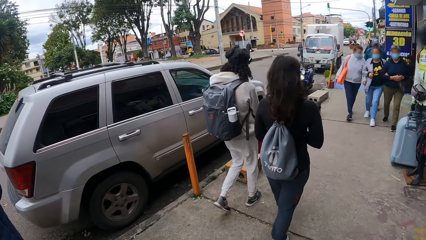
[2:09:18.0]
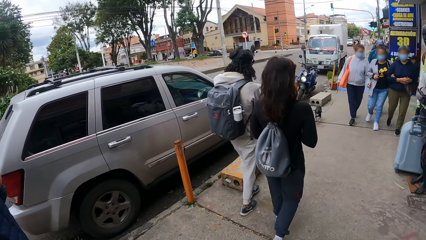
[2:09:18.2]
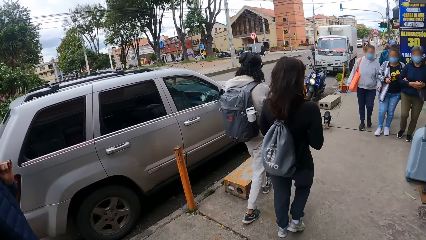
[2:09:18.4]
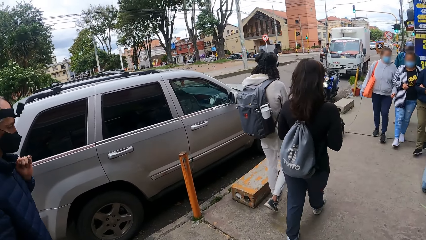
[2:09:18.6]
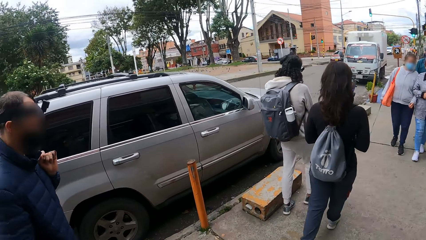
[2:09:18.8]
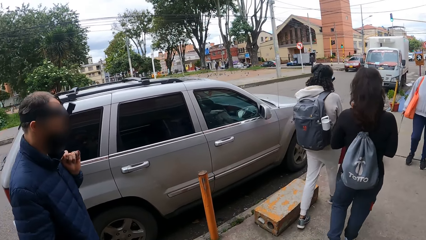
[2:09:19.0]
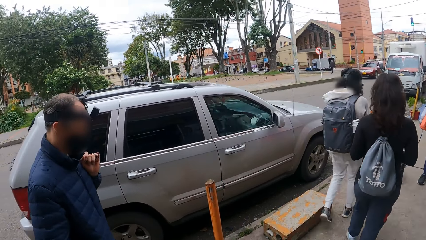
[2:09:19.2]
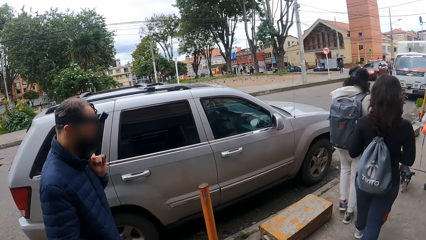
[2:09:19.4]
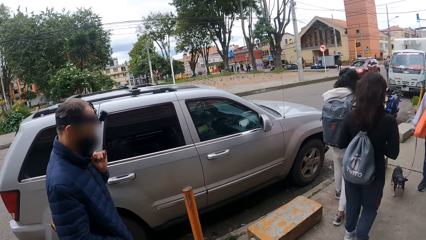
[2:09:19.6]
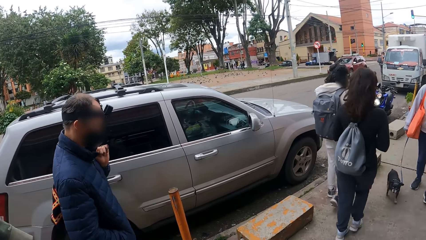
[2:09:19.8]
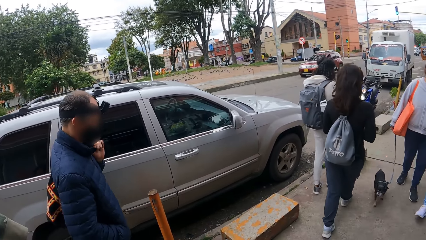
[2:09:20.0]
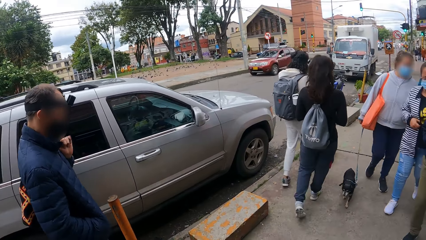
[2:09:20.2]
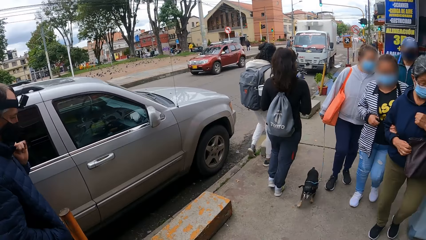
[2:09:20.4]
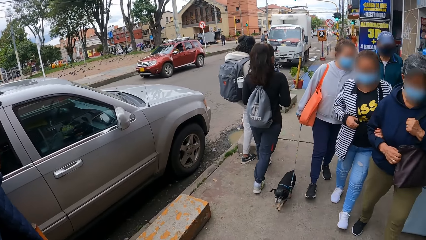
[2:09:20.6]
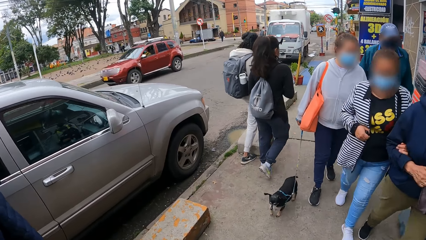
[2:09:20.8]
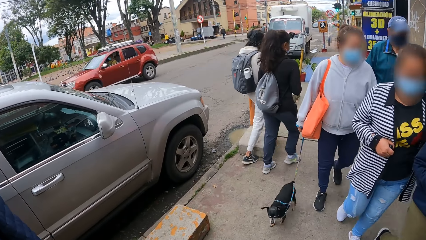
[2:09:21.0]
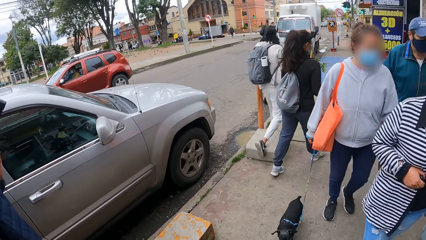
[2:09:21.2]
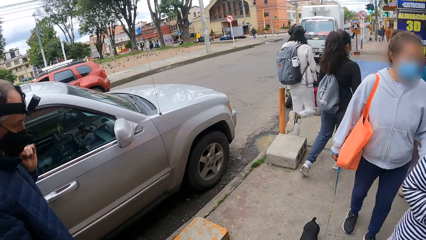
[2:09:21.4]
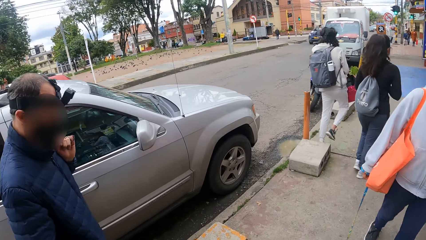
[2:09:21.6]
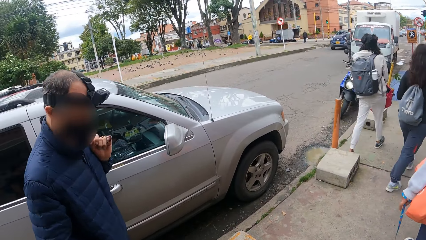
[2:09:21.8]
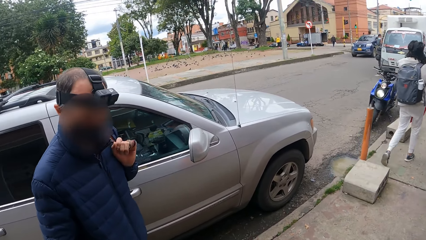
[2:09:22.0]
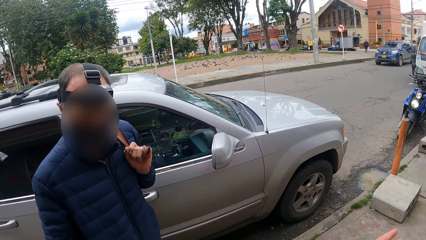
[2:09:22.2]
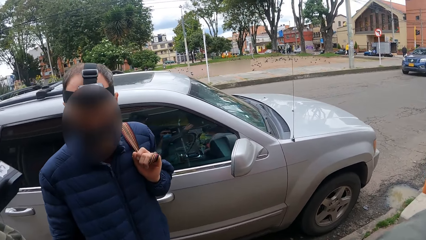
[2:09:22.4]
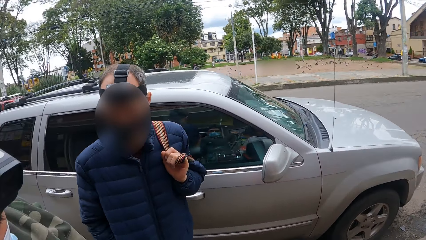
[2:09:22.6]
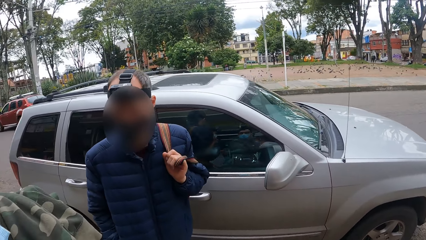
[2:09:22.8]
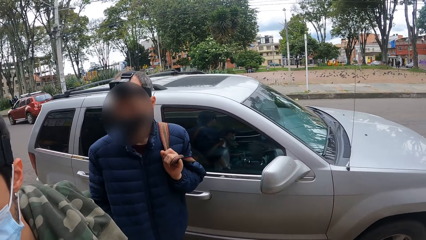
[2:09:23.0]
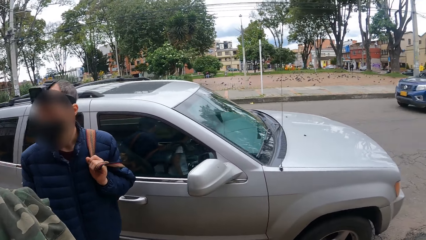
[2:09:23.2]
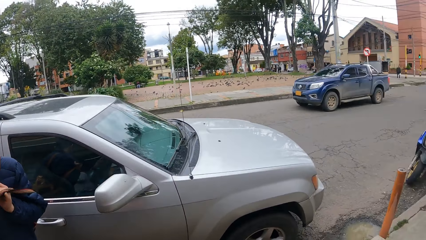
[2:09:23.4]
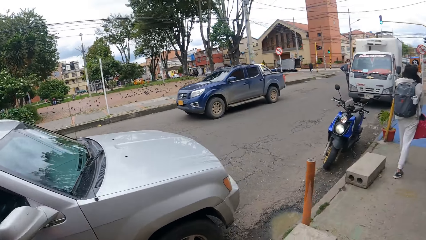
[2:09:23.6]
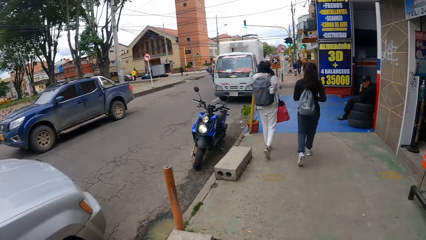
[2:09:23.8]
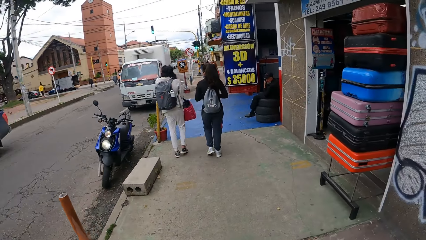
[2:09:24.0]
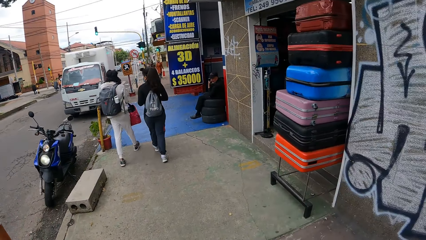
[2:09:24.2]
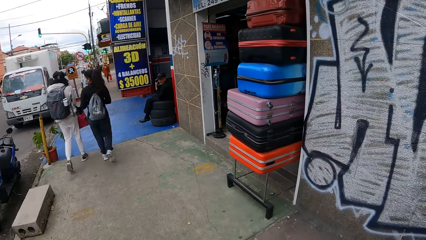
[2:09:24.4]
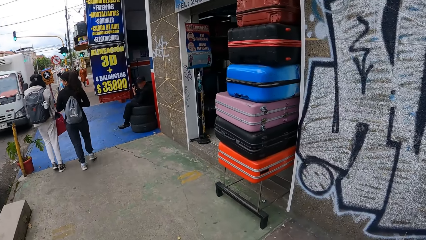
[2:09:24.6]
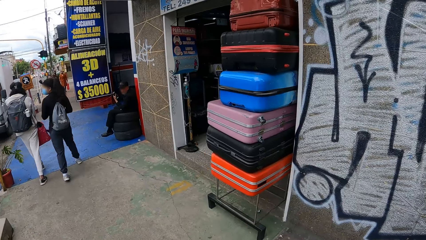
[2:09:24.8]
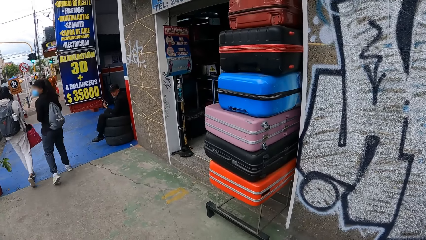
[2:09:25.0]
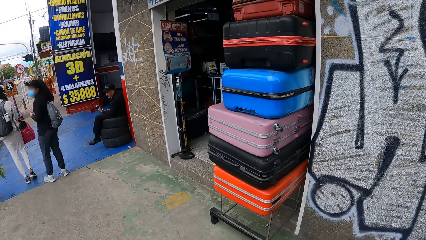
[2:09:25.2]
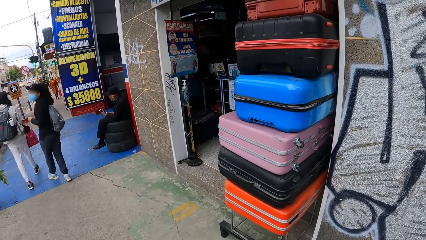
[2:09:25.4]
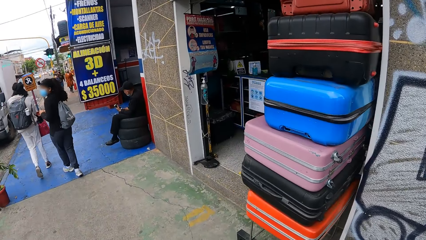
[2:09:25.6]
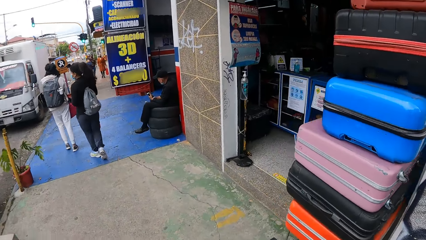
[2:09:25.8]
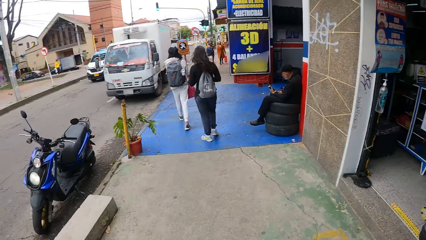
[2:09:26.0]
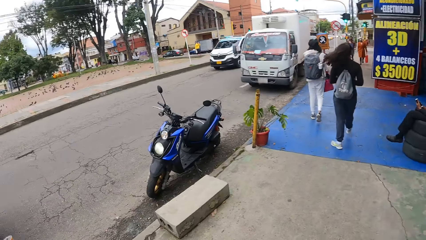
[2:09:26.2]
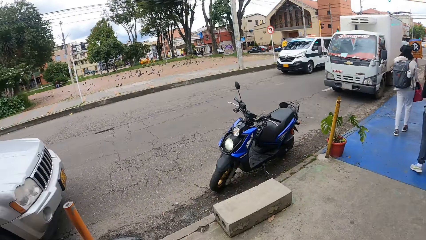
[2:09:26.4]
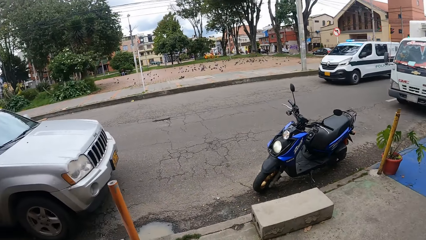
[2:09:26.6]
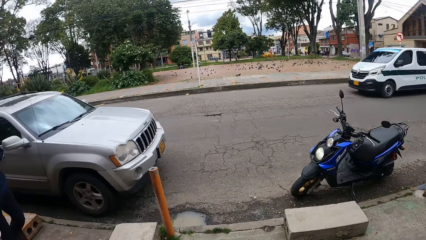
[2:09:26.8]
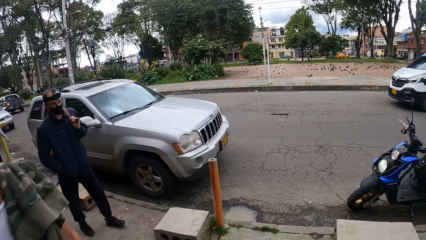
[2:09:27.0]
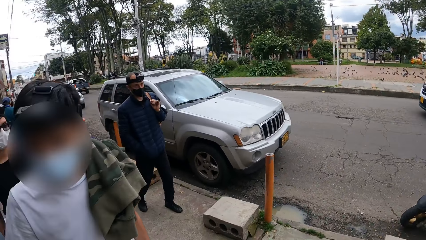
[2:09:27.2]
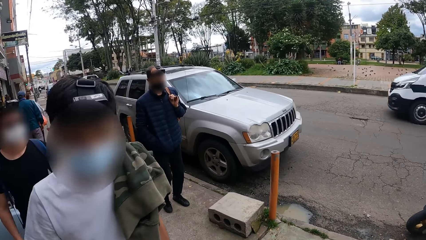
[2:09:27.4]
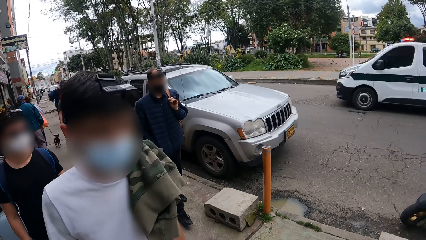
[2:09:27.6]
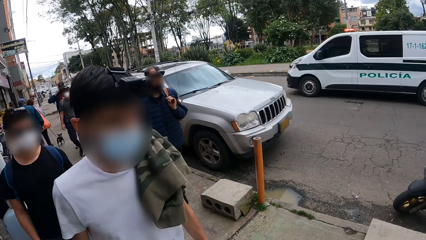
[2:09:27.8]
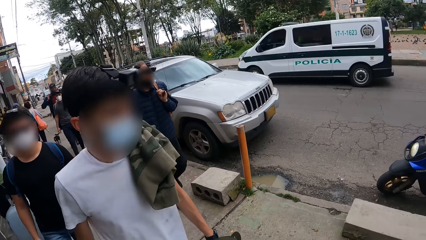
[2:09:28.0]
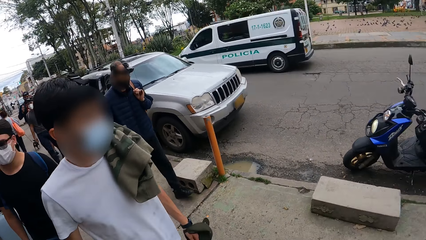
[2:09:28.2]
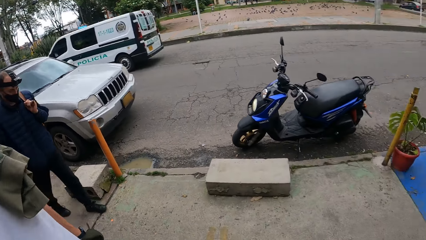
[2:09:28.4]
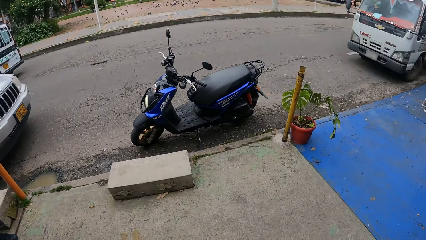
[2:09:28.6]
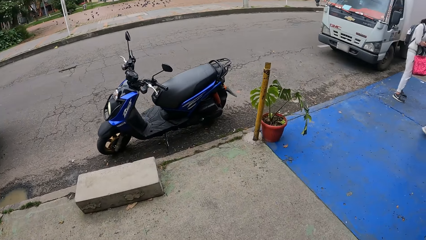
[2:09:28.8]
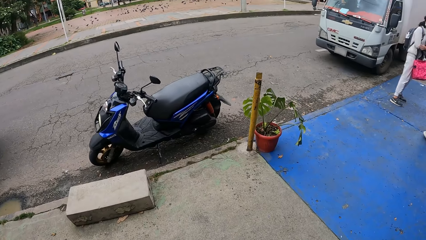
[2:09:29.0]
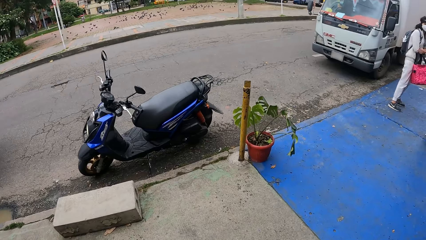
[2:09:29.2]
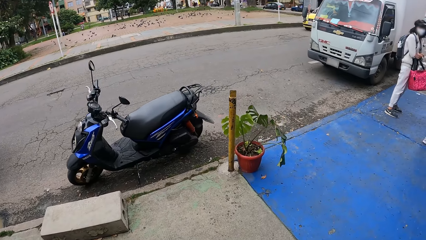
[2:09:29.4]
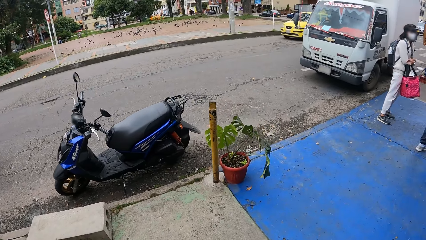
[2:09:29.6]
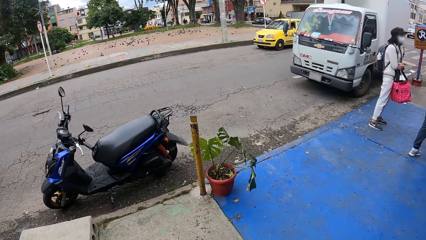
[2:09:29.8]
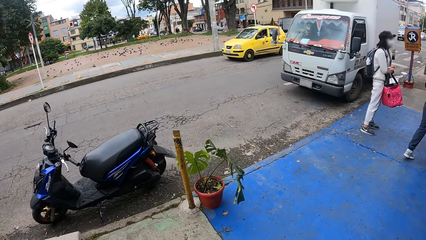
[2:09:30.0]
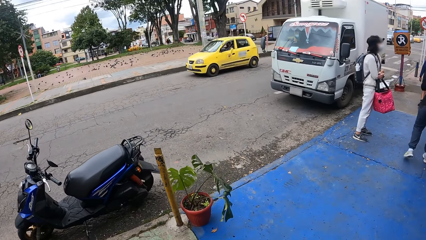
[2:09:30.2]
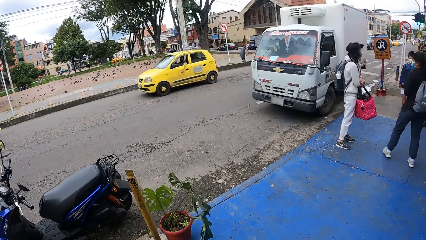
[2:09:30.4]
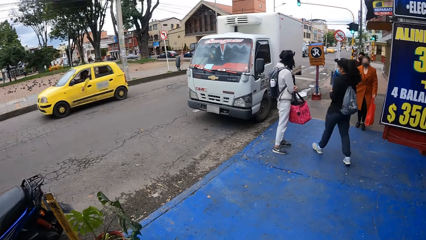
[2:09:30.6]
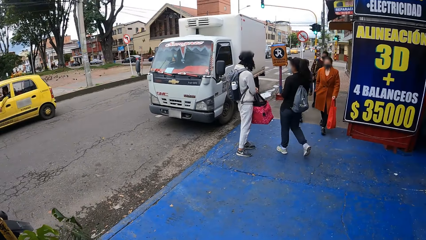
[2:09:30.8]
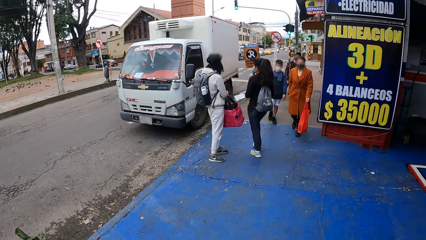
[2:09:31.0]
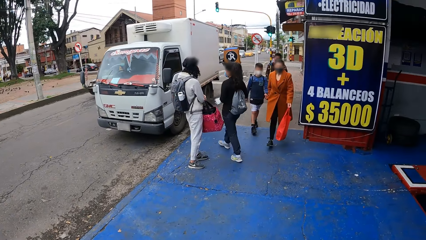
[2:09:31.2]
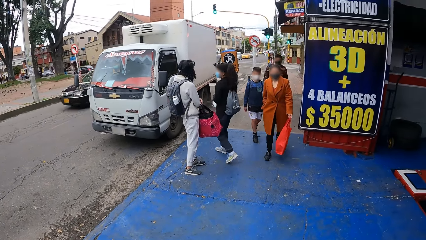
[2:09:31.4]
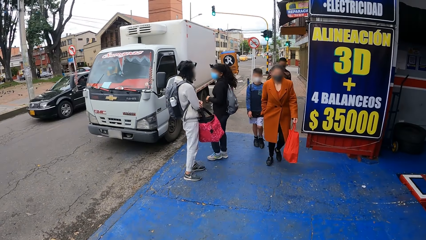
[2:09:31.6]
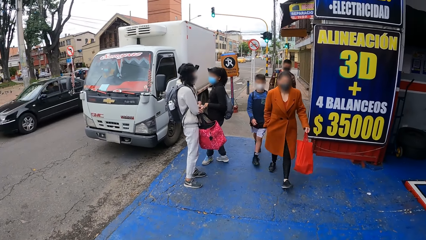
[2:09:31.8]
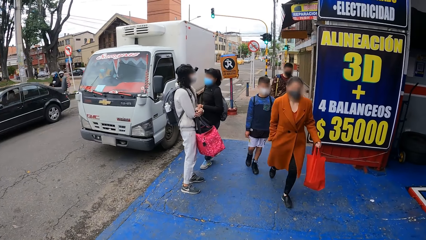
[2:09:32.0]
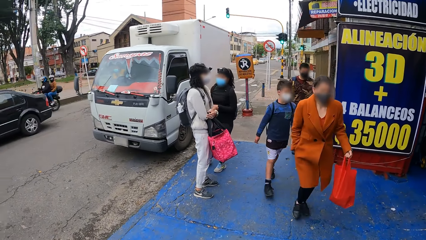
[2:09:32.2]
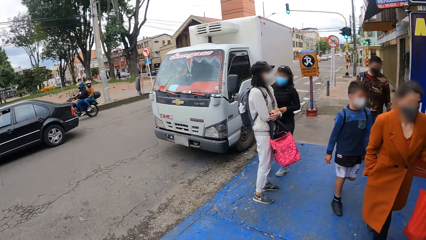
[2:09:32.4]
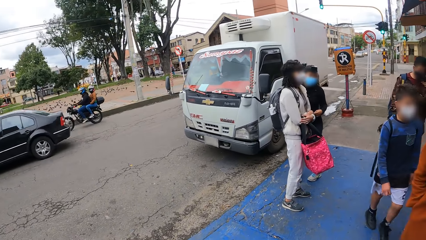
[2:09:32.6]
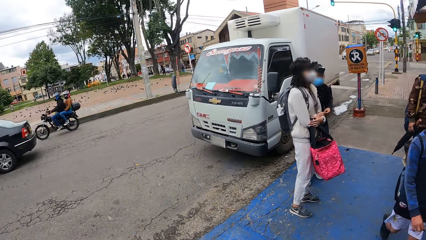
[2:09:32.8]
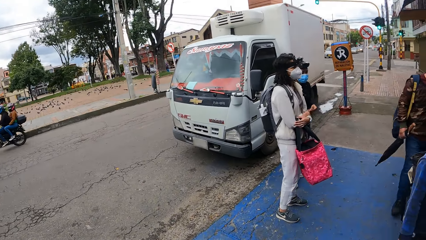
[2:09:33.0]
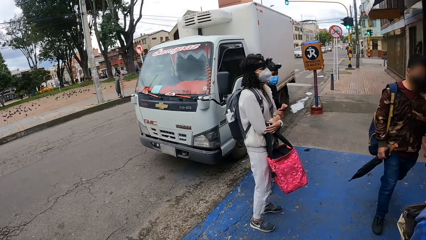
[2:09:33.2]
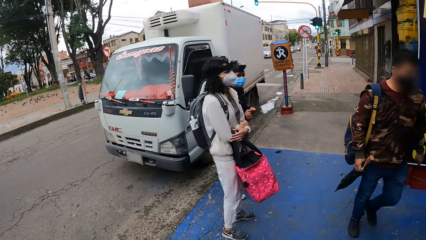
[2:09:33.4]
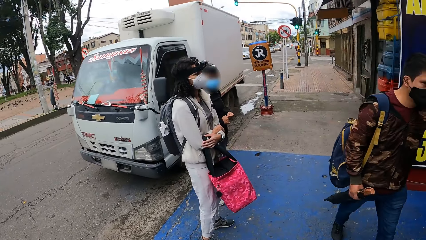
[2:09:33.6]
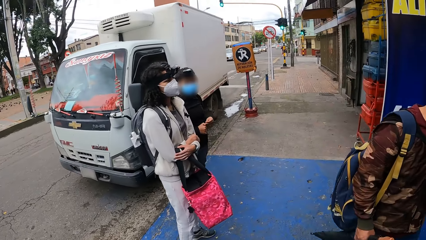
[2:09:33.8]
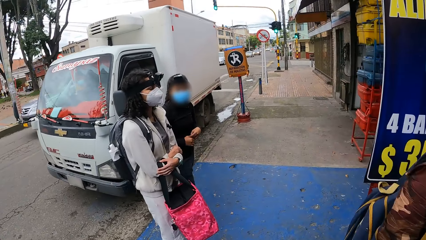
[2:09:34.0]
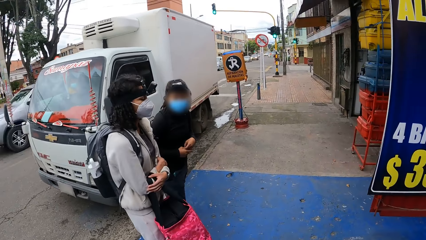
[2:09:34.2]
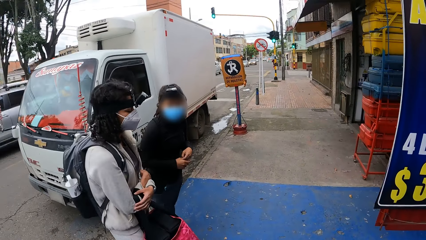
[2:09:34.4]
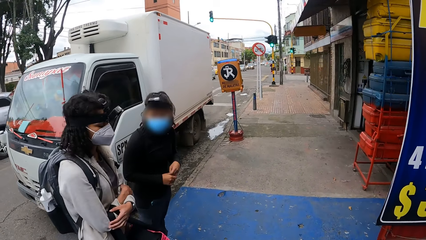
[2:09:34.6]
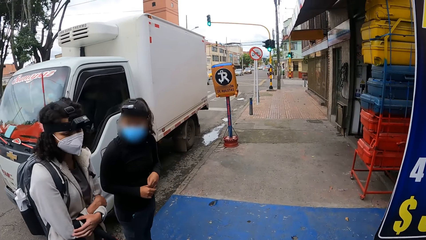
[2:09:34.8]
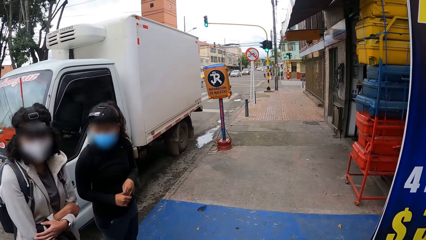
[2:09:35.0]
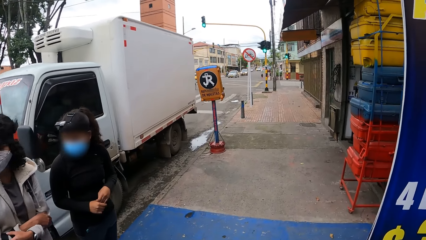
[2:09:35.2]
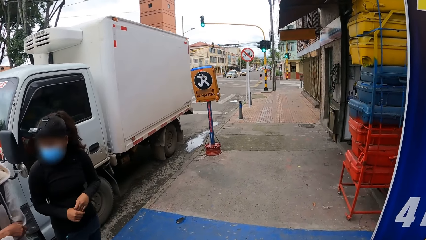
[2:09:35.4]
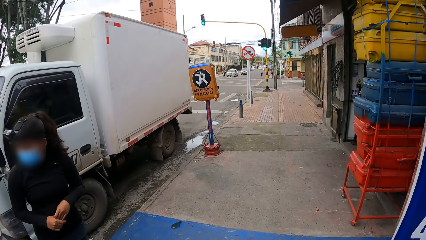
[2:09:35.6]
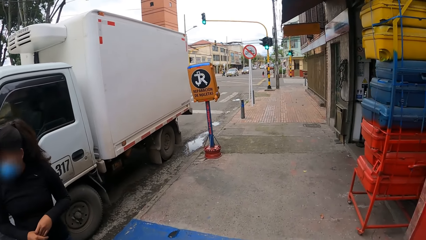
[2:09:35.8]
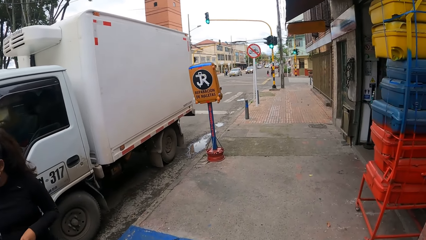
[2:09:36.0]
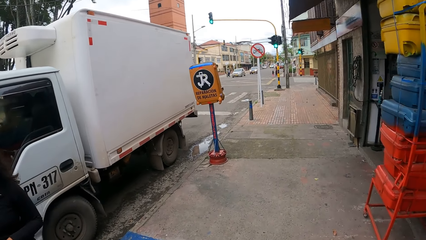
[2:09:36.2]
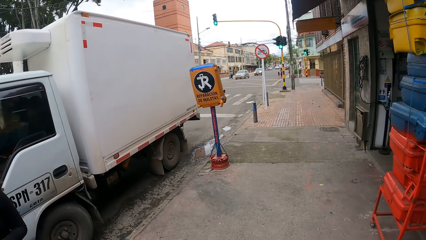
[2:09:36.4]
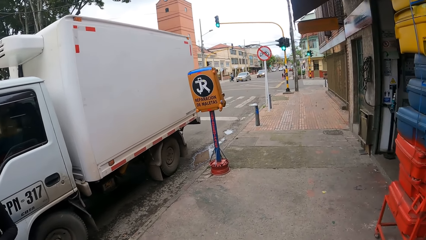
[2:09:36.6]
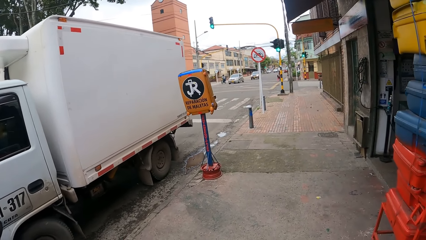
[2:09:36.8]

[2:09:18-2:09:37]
The camera wearer walks on the street. They look around the street. They walk on the street.
